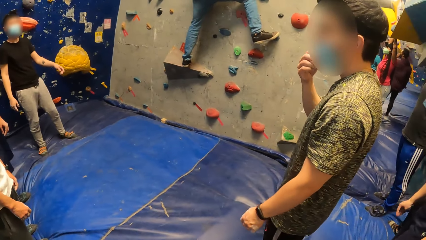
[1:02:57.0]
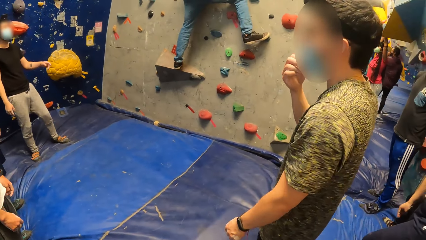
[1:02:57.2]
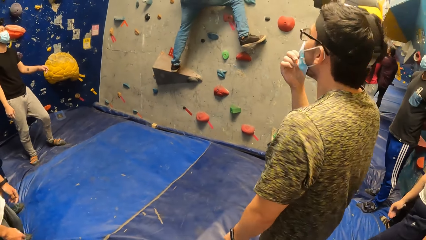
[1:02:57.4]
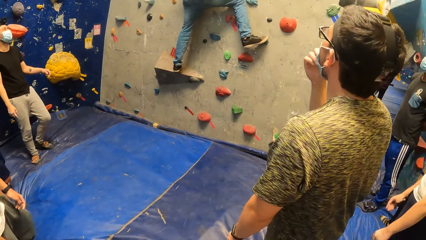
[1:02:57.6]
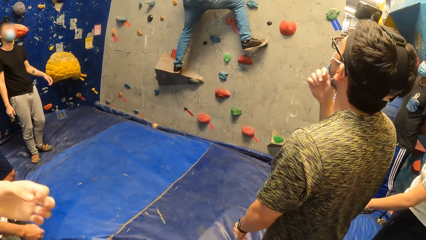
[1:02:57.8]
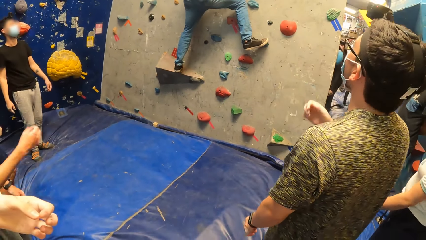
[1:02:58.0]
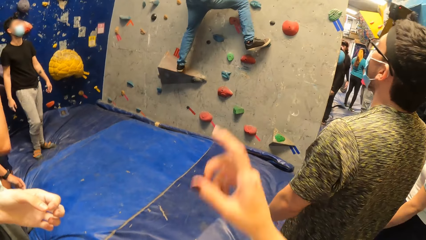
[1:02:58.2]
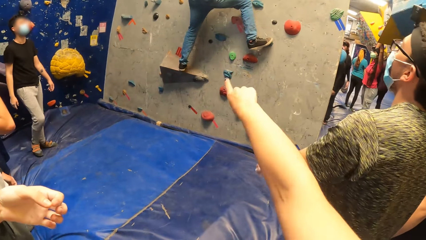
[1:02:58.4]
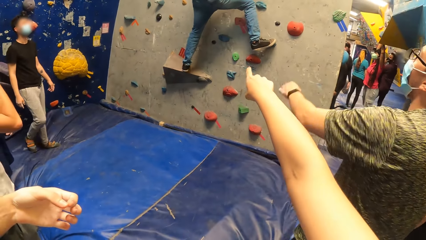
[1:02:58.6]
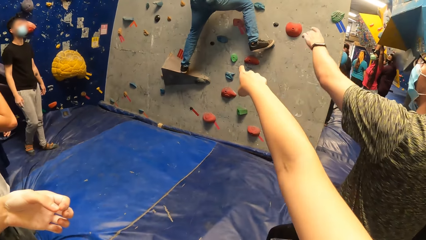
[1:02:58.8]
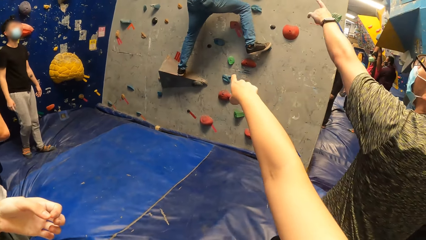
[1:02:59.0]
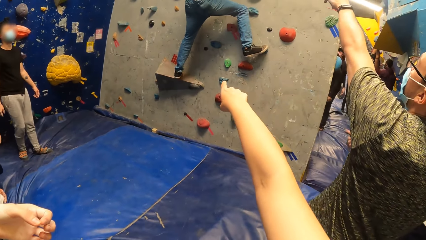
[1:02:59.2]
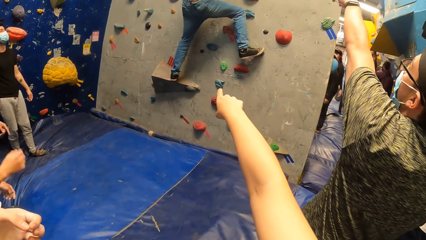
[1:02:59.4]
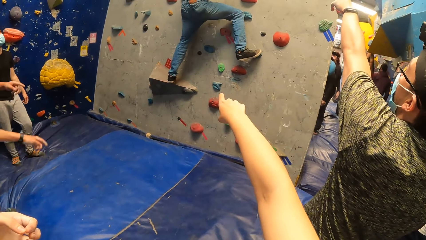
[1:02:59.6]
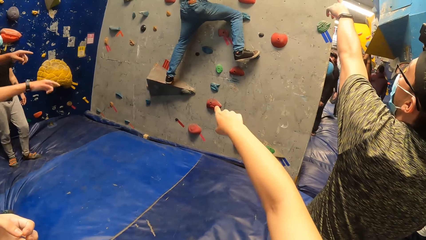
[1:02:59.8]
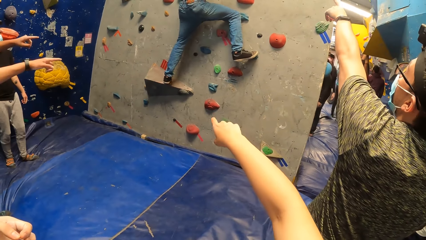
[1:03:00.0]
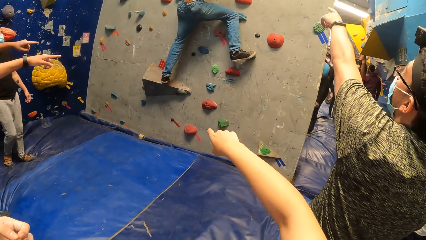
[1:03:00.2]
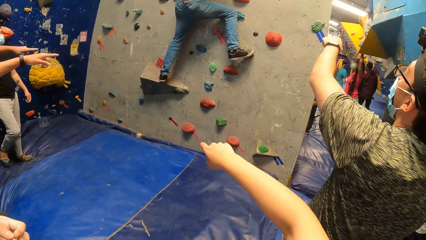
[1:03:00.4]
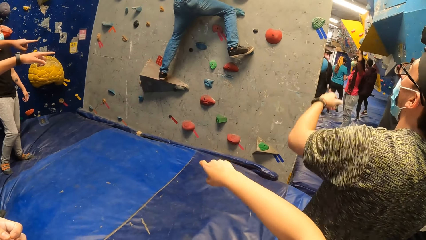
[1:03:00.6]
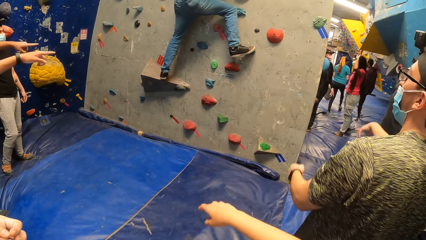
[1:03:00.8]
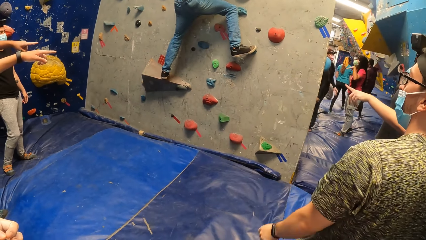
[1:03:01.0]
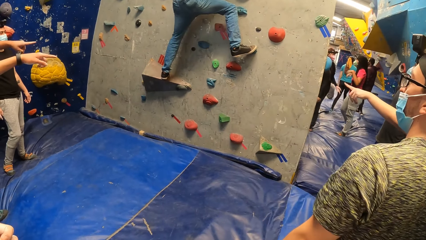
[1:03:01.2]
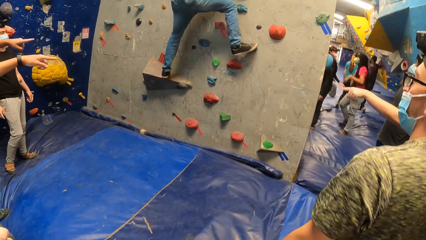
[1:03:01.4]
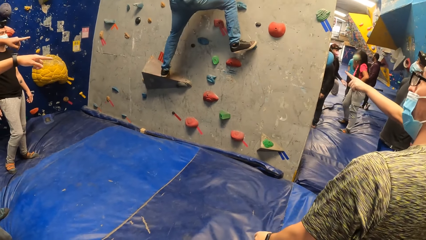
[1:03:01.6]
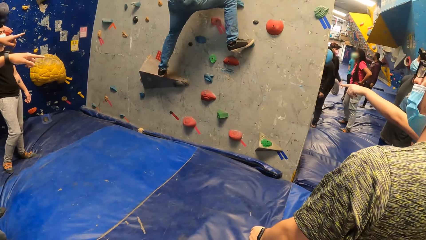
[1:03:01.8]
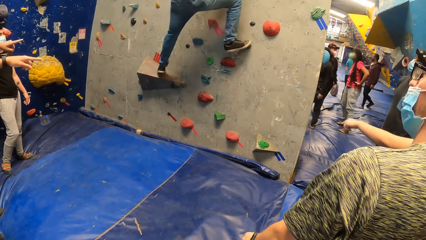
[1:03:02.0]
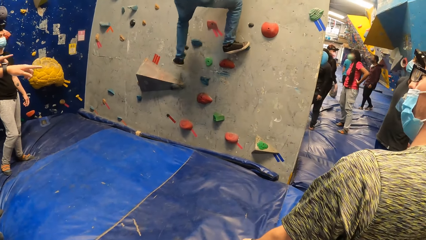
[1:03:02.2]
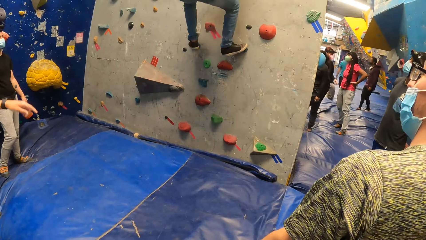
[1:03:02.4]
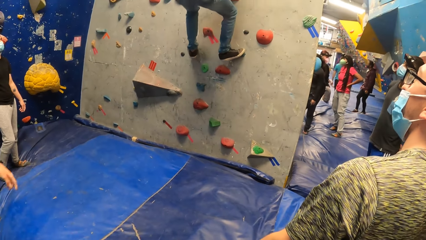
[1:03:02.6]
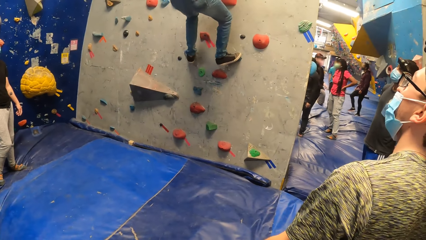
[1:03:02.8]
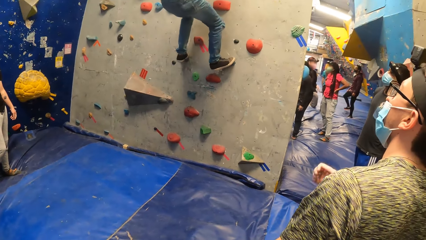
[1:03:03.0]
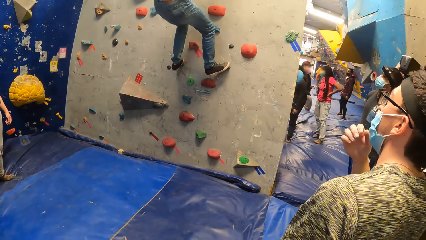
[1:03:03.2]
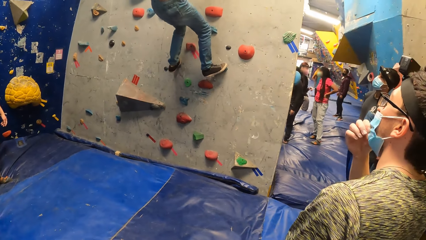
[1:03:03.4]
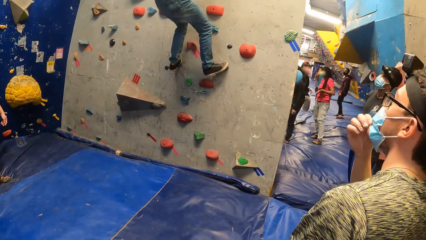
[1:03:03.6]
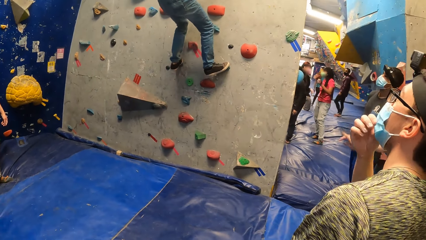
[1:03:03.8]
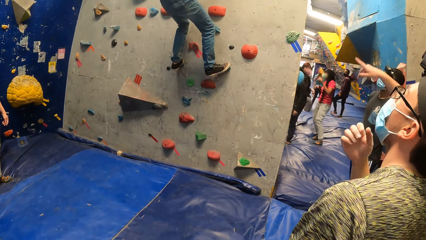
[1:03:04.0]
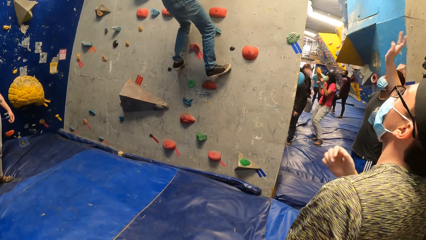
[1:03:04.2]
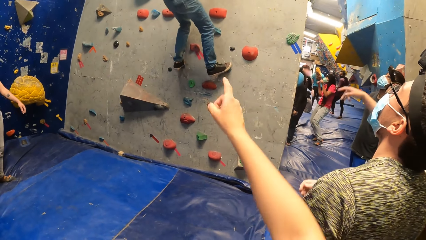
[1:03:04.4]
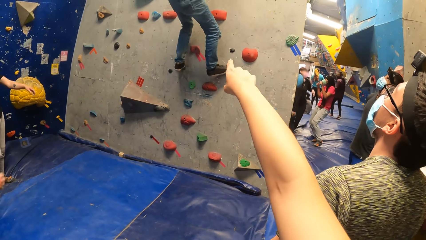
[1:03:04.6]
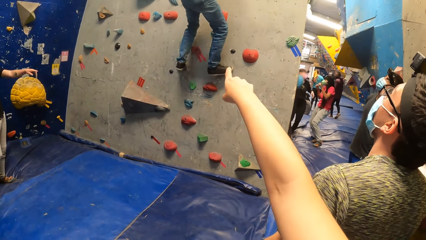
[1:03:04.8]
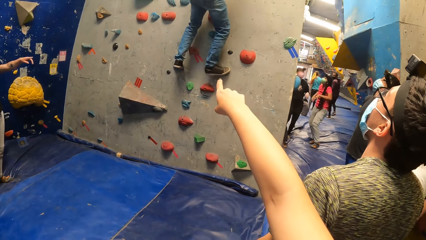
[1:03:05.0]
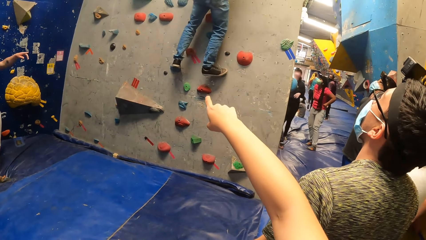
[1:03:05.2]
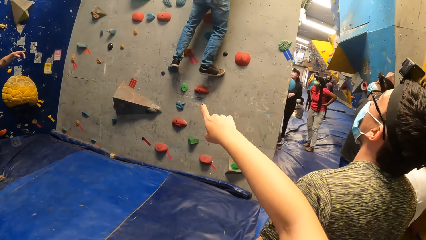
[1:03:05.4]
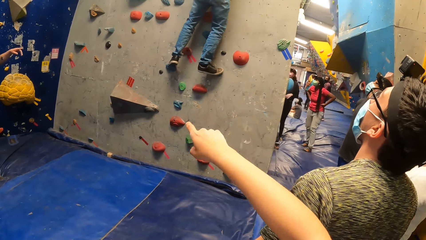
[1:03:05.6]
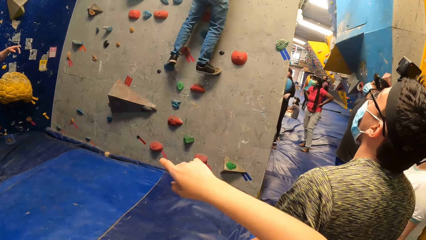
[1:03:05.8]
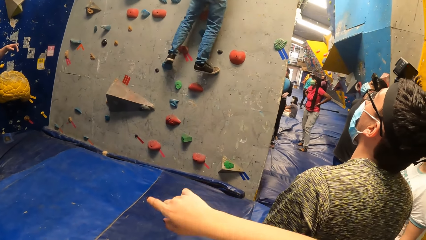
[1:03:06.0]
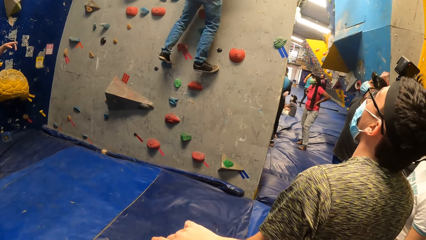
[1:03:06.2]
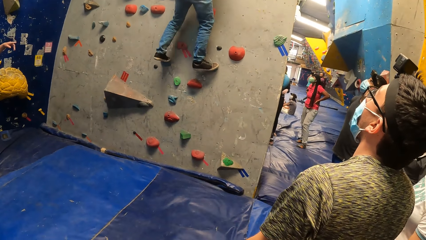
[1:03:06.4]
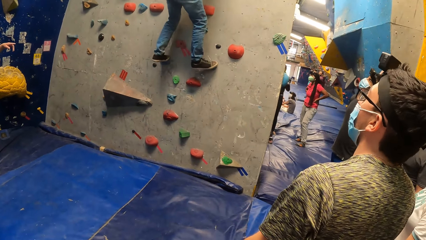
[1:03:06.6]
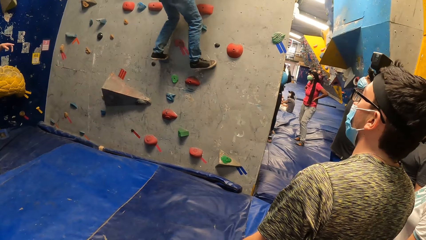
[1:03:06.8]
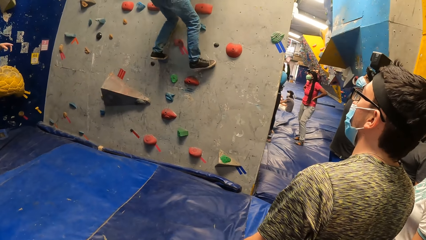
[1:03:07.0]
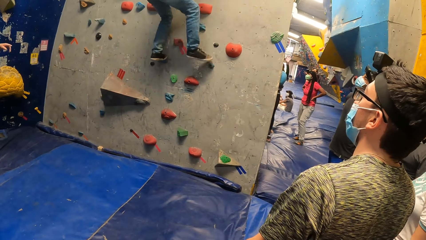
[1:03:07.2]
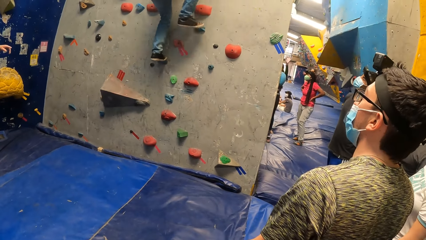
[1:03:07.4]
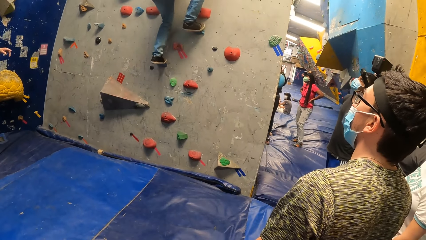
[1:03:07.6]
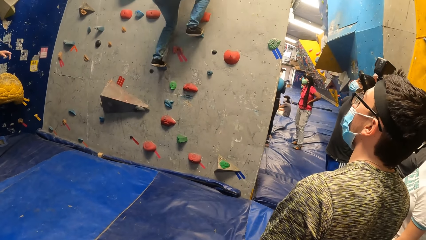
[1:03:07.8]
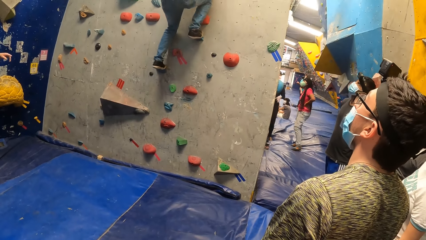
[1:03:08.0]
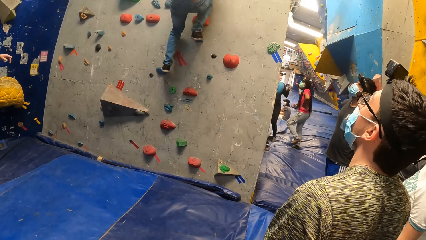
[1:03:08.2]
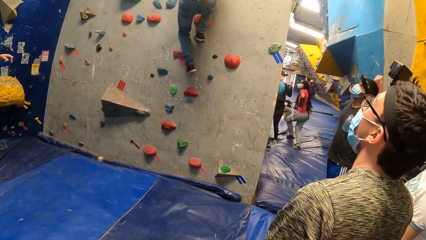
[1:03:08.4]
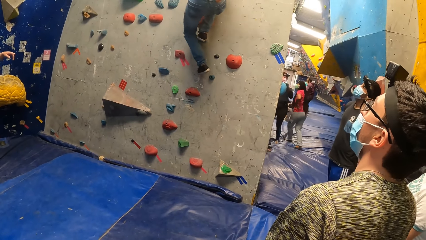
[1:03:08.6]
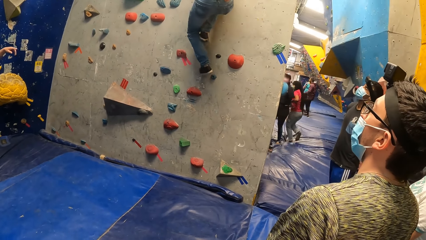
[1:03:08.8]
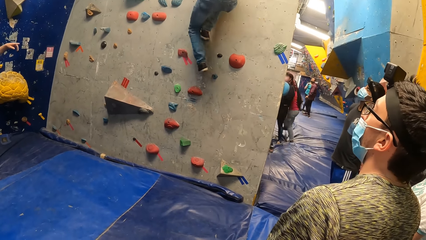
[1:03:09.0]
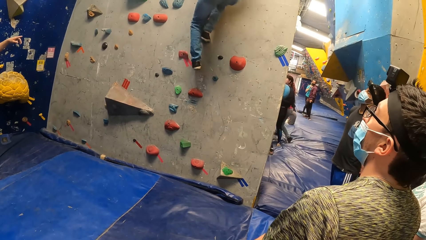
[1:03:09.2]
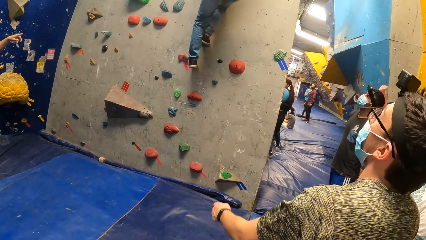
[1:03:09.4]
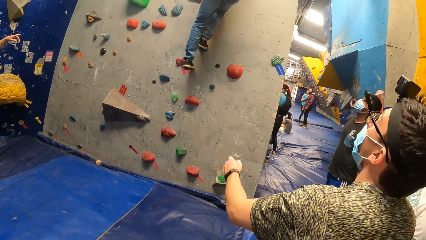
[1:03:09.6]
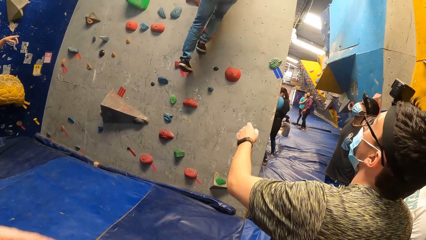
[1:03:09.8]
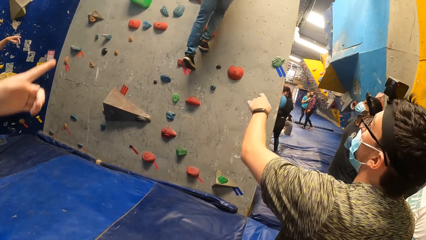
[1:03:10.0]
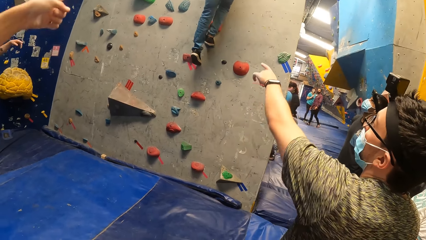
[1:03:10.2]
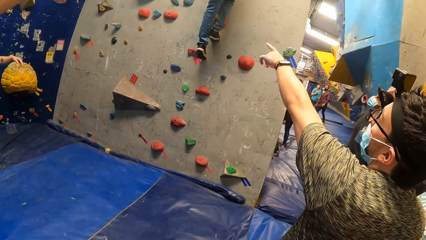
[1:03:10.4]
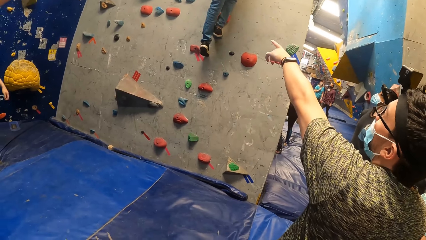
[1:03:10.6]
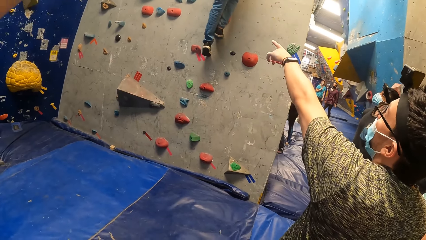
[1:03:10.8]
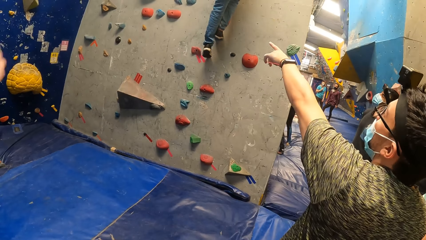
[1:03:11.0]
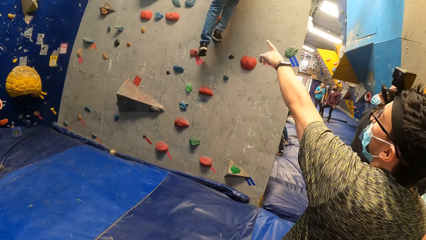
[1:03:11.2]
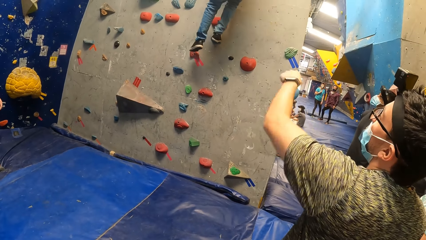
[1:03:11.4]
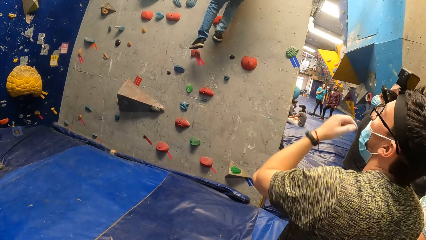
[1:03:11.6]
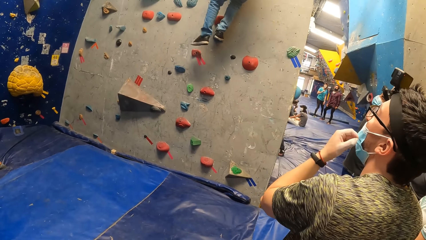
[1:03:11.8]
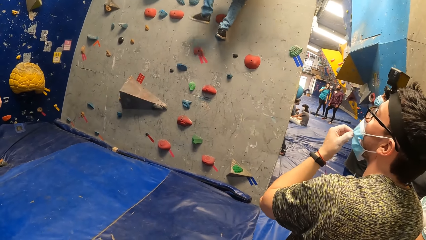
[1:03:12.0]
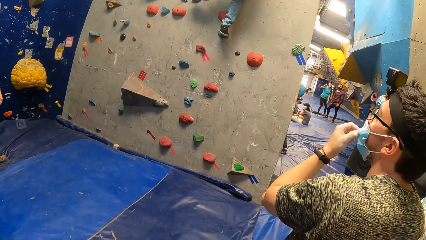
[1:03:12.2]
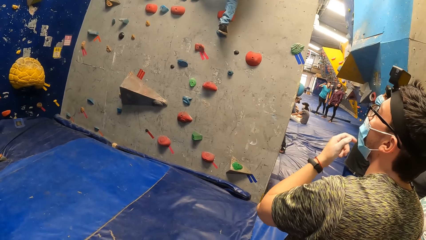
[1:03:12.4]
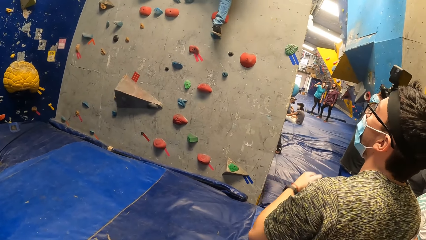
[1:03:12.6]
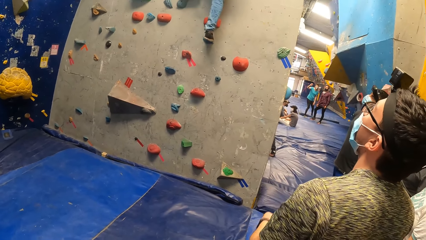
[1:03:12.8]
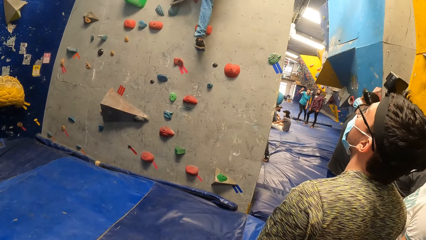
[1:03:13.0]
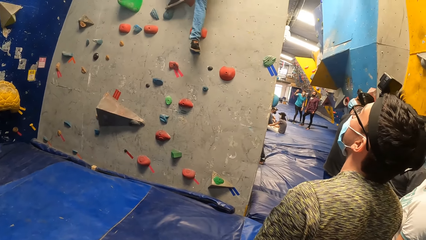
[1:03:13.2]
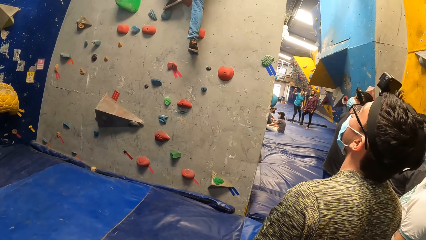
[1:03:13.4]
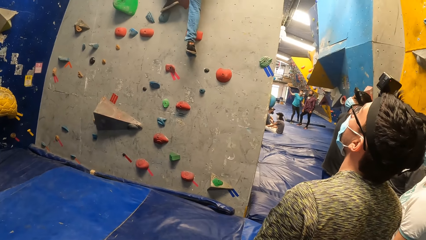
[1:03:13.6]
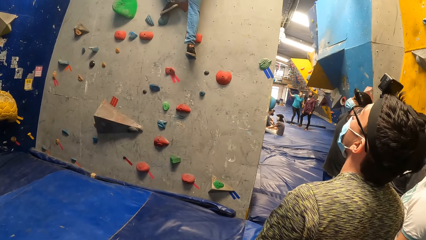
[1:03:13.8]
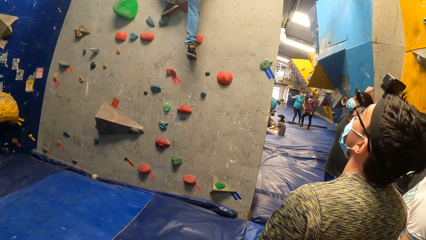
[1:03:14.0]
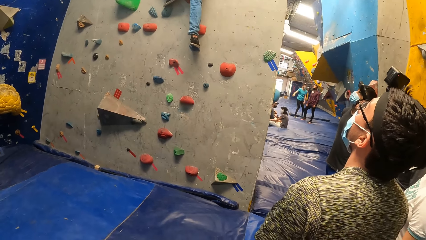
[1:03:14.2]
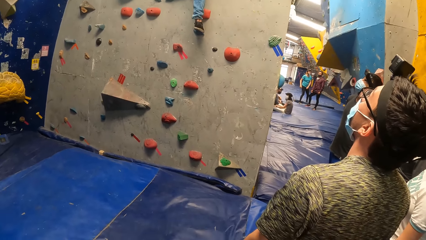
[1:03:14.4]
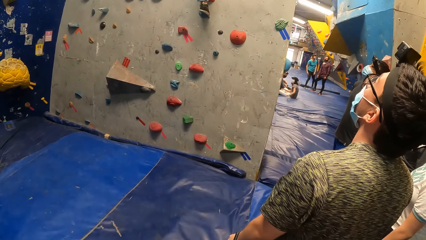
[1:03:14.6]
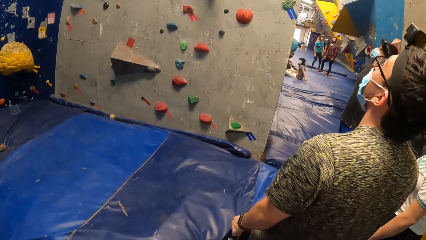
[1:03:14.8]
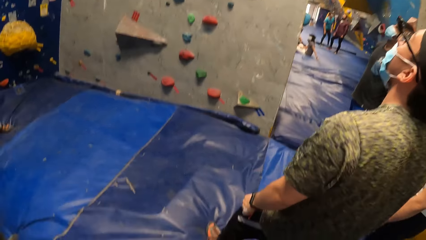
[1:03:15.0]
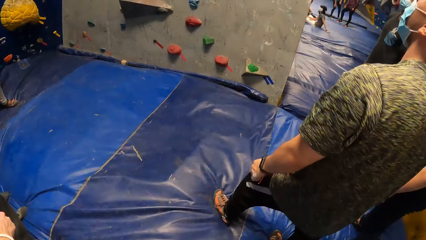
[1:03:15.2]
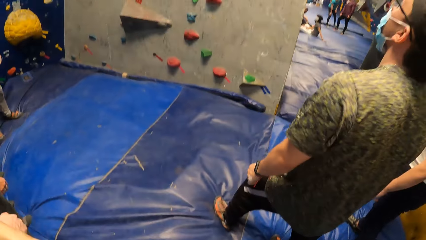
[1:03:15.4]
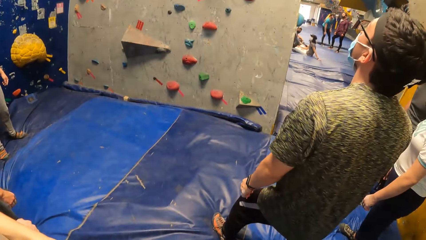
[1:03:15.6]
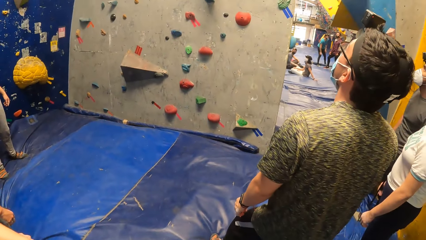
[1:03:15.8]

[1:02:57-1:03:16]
The camera wearer points at the wall and lowers his hand. A man lifts his left leg from a climbing grip on the wall. He places his left leg on the climbing grip on the wall. The camera wearer points at the wall and lowers his hand. The man lifts his right leg from the climbing grip on the wall. He places his right leg on a climbing grip on the wall. He lifts his left leg from the climbing grip on the wall. He places his left leg on the wall. He lifts his left leg from the wall. He places his left leg on a climbing grip on the wall.
